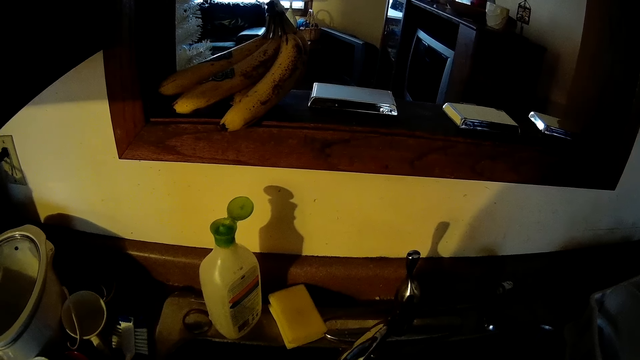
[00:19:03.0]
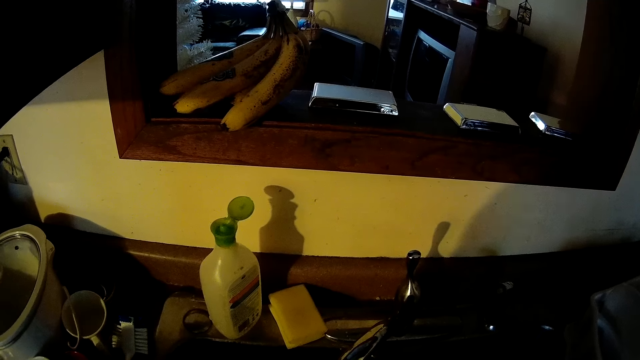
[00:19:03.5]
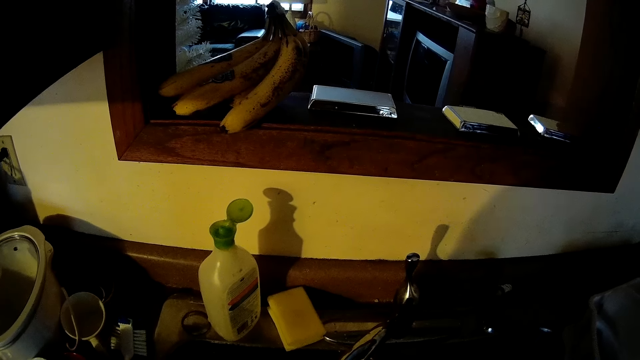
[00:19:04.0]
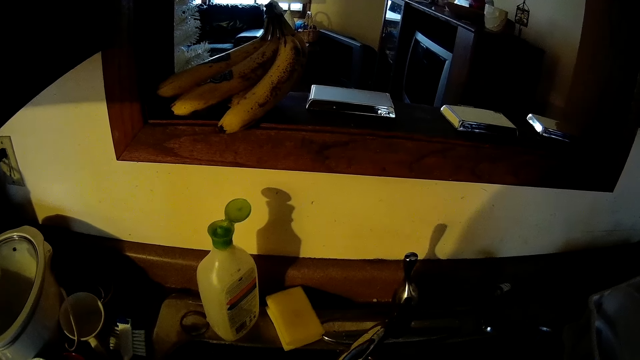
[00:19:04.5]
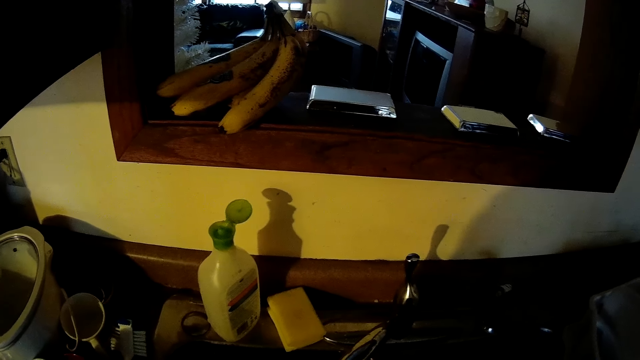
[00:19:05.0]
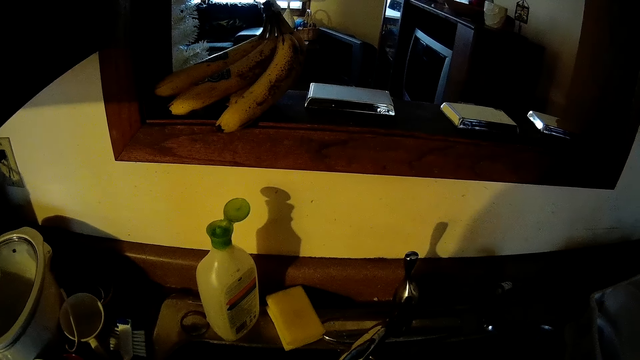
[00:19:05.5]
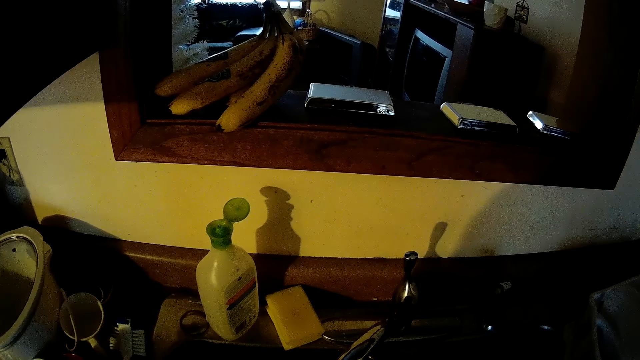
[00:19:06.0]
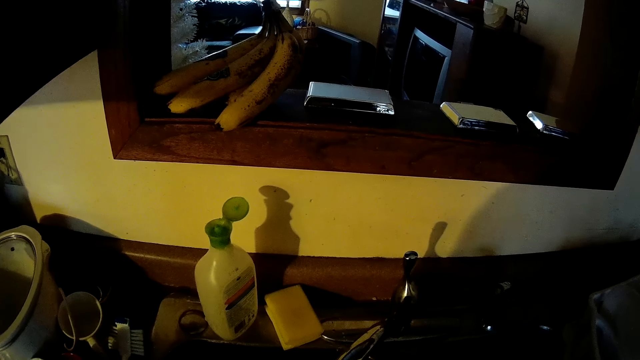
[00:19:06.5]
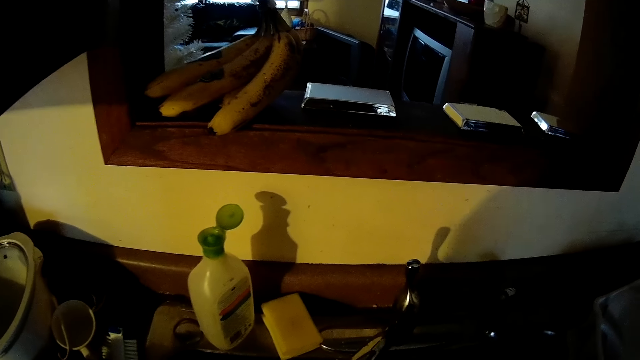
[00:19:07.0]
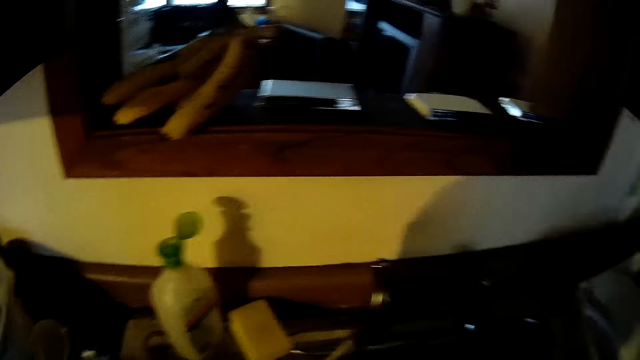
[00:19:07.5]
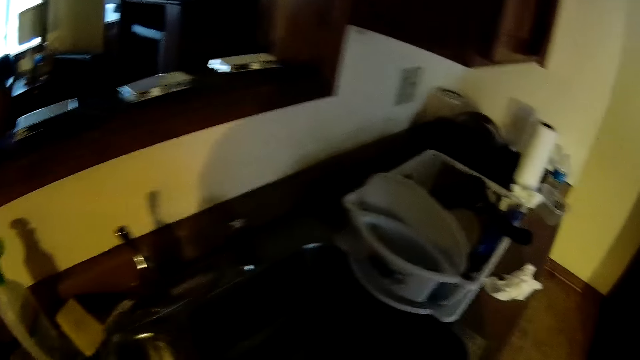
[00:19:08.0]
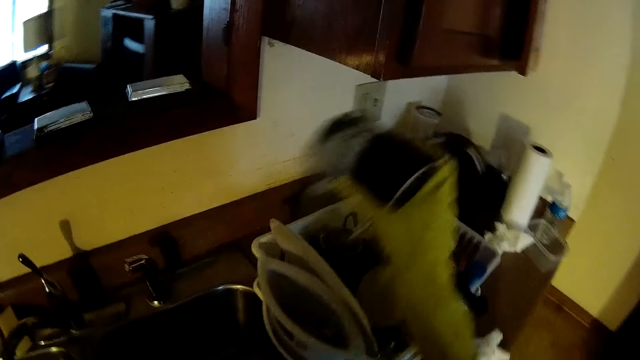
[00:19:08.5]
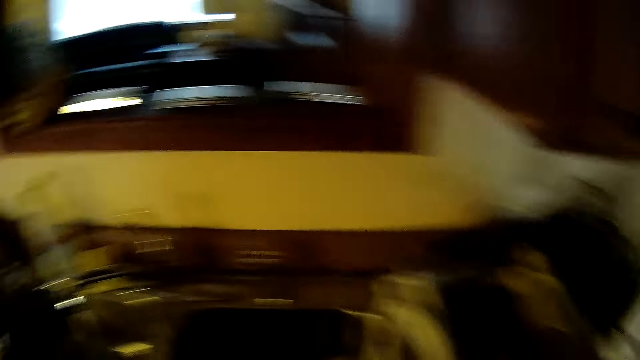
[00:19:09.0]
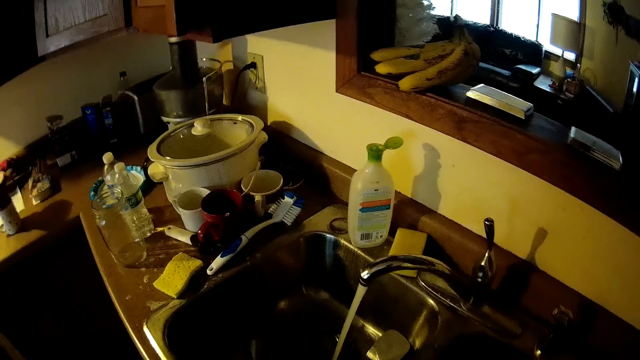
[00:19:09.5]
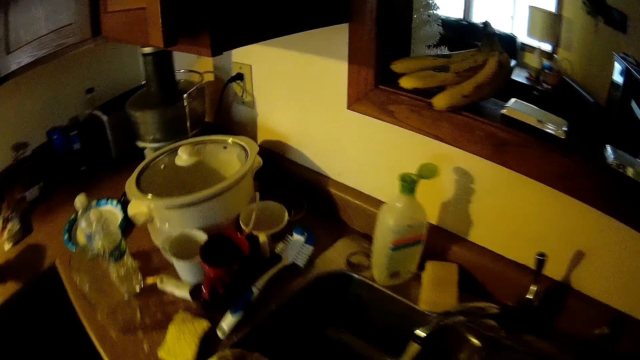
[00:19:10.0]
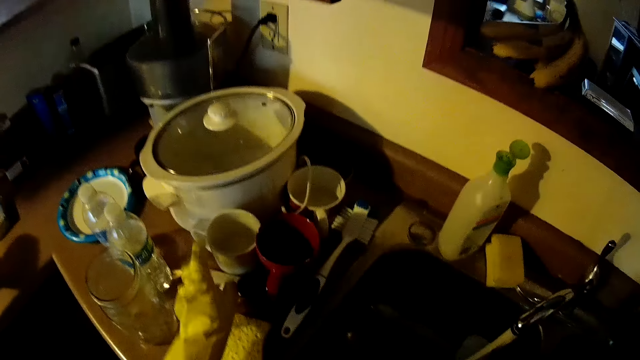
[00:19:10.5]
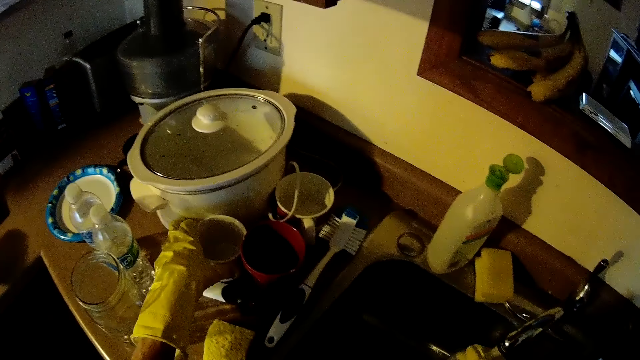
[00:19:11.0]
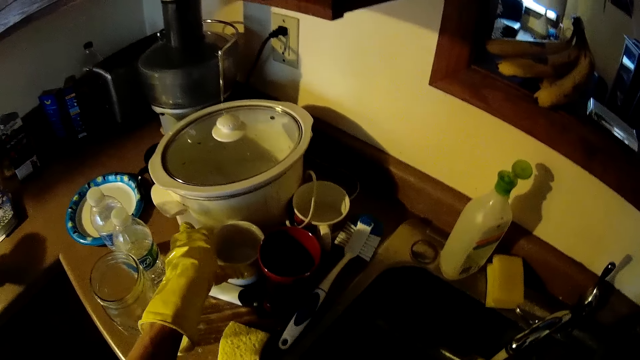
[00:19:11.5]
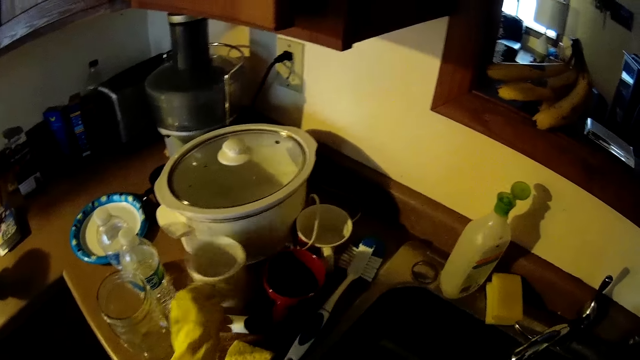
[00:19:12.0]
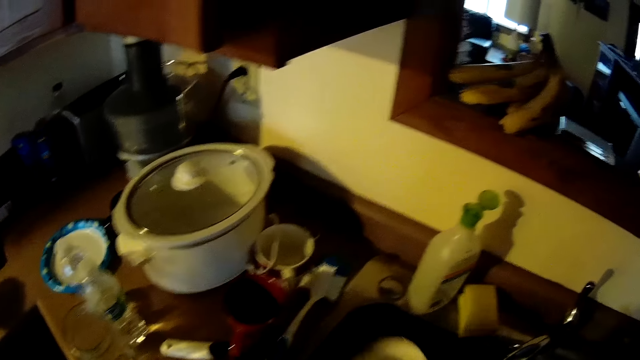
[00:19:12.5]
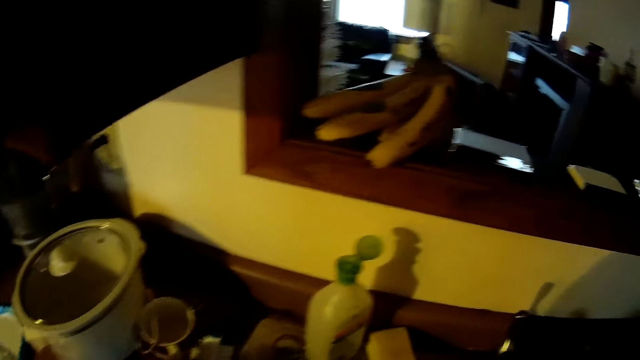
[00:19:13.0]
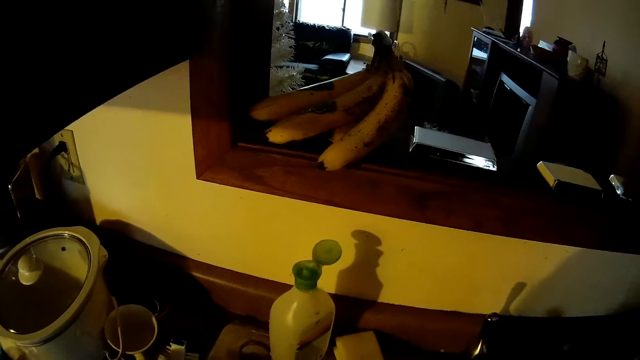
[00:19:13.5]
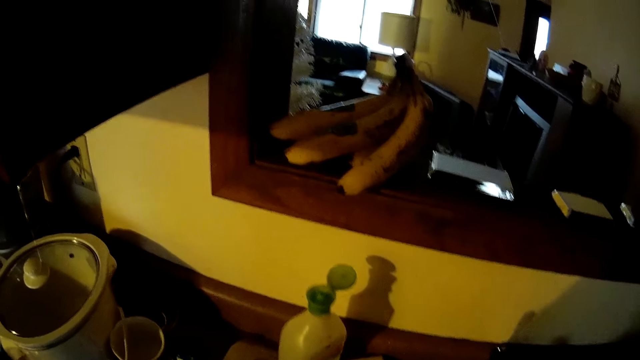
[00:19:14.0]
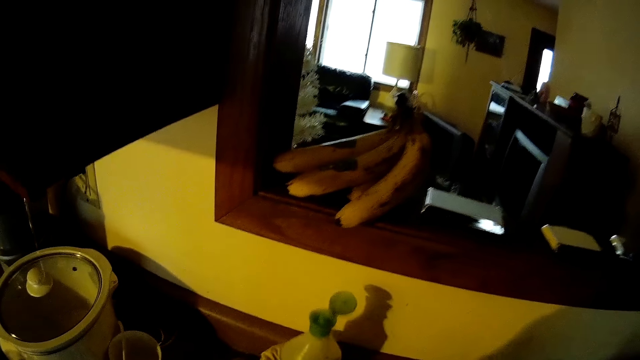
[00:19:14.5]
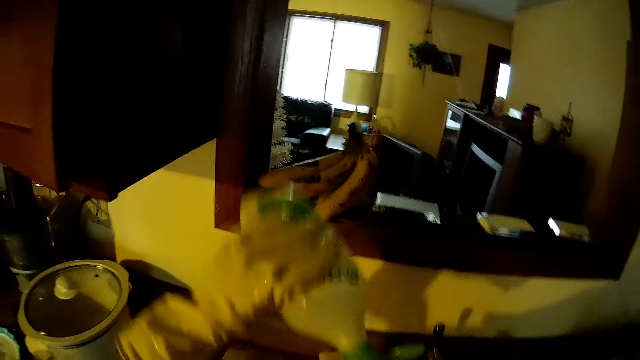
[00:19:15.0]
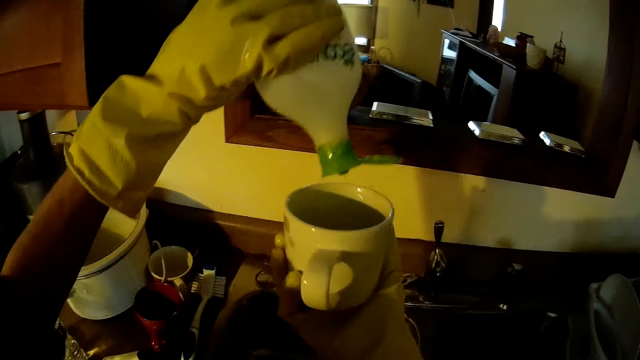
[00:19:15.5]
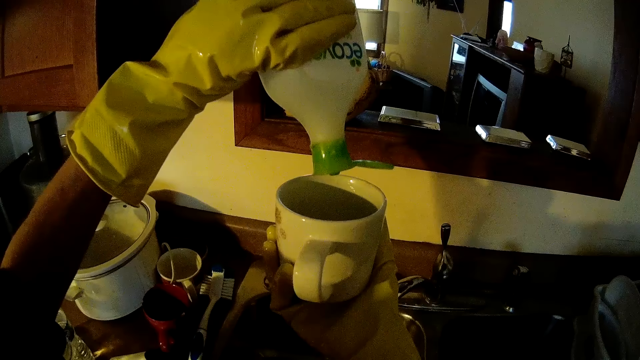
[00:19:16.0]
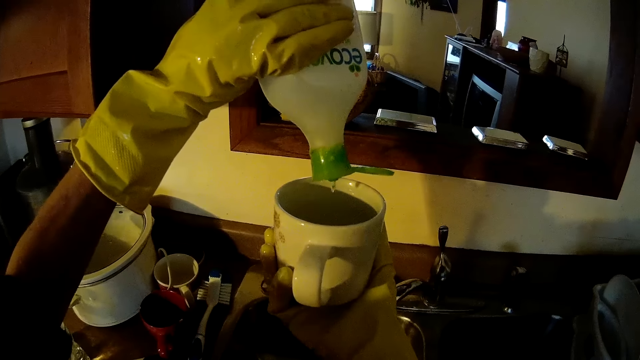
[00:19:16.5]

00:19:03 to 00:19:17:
The camera wearer walks around the kitchen. He drops the cup in a basket on a counter with his right hand. He walks around the kitchen. He picks another cup from the counter with his left hand. He passes the other cup to his right hand. He picks the bottle of soap from the sink with his left hand. He pours some soap into the other cup.

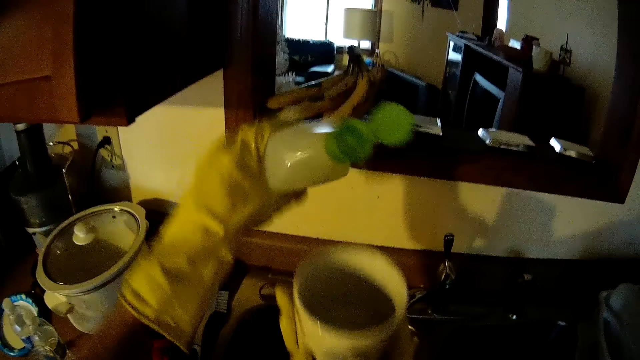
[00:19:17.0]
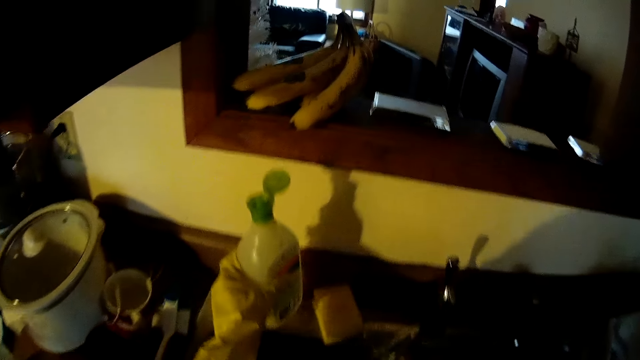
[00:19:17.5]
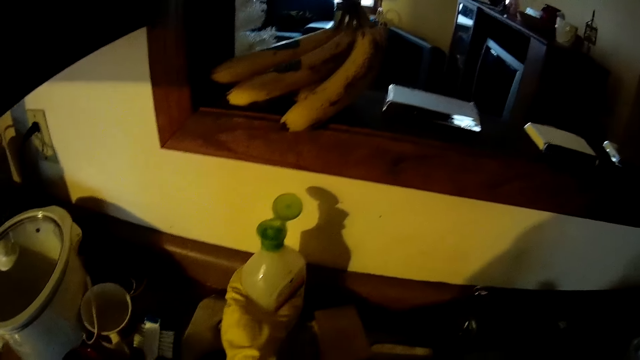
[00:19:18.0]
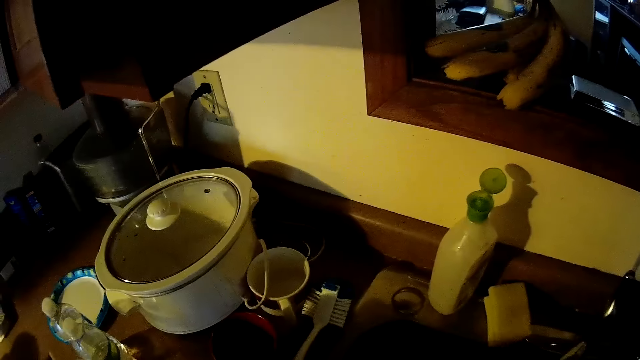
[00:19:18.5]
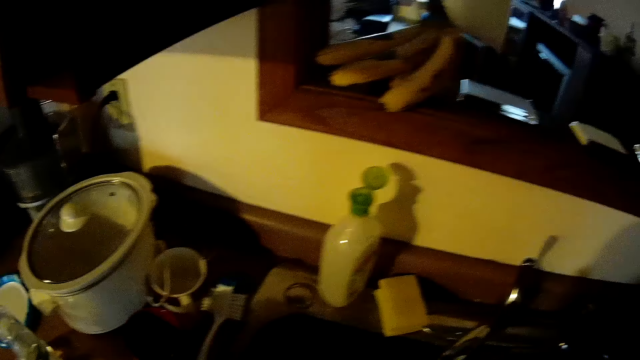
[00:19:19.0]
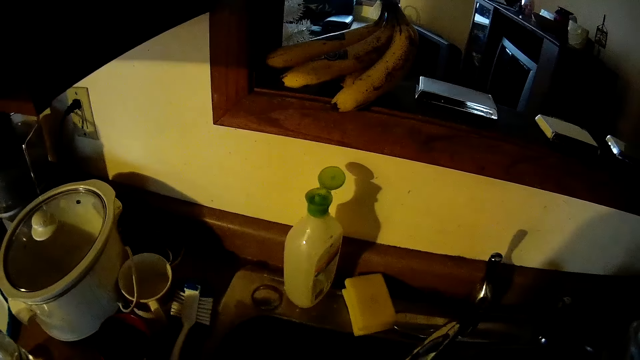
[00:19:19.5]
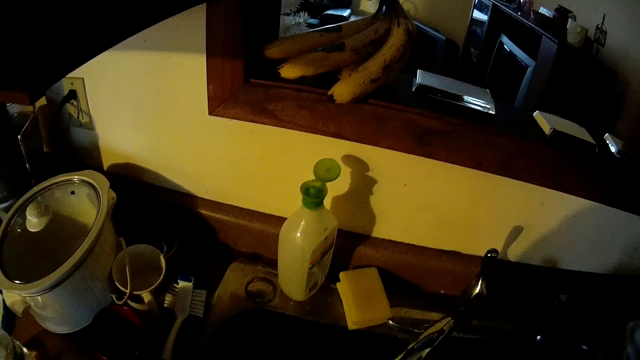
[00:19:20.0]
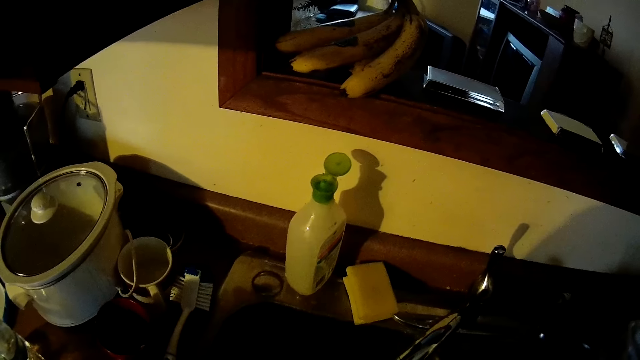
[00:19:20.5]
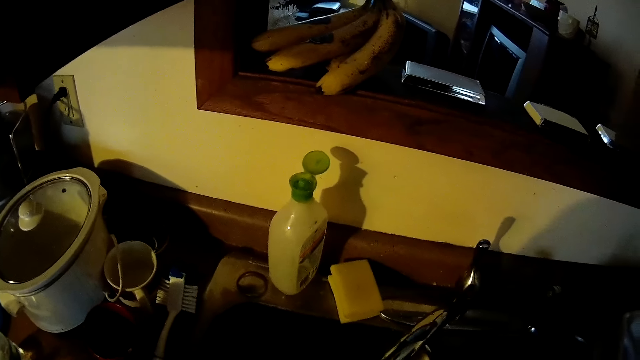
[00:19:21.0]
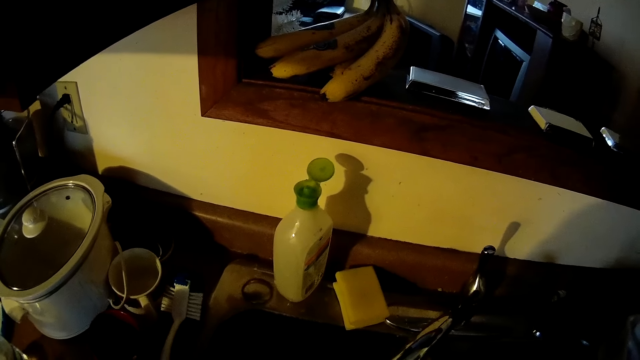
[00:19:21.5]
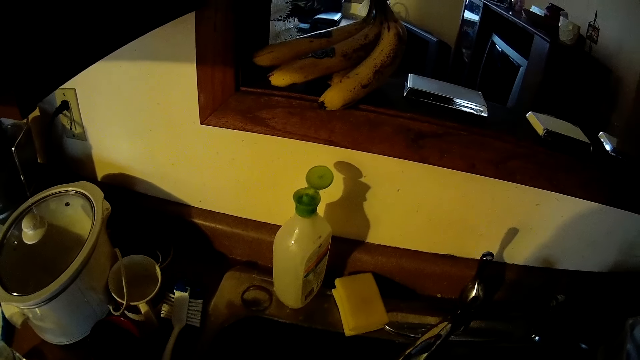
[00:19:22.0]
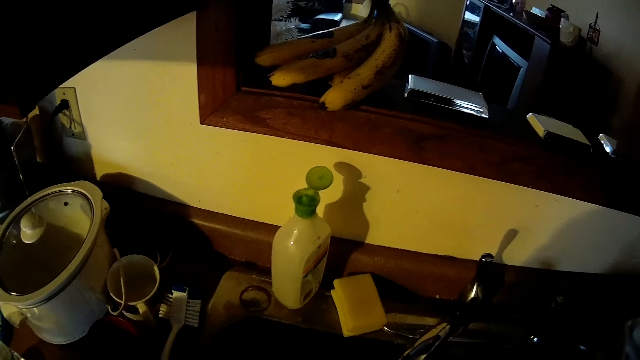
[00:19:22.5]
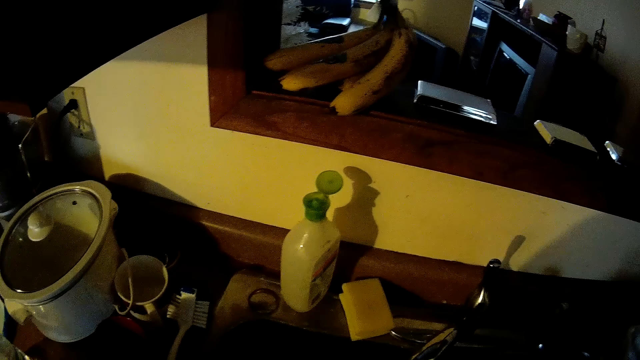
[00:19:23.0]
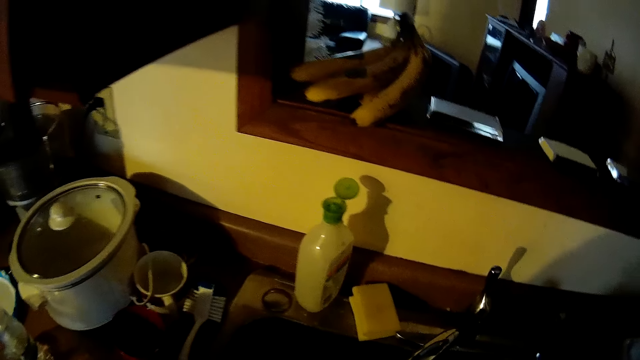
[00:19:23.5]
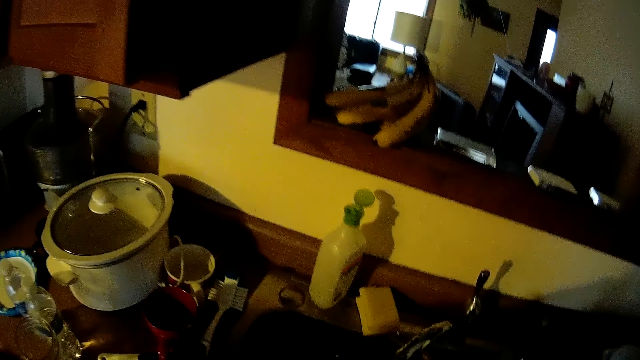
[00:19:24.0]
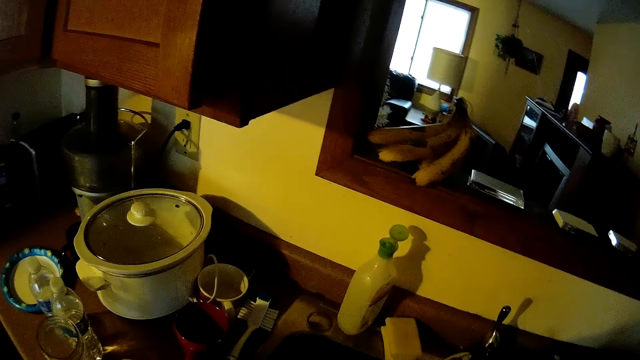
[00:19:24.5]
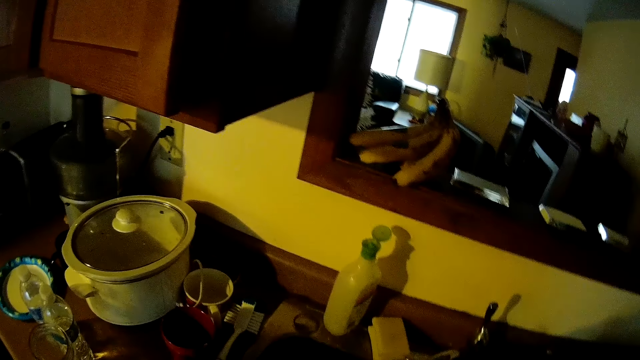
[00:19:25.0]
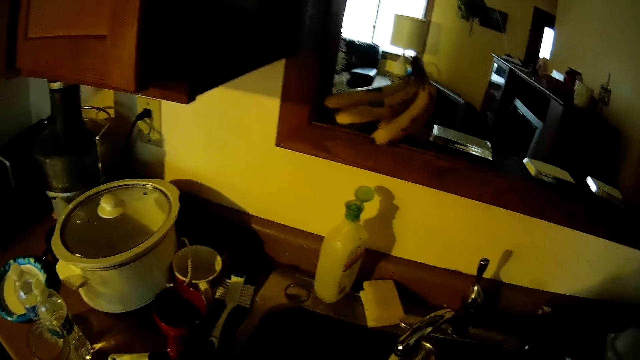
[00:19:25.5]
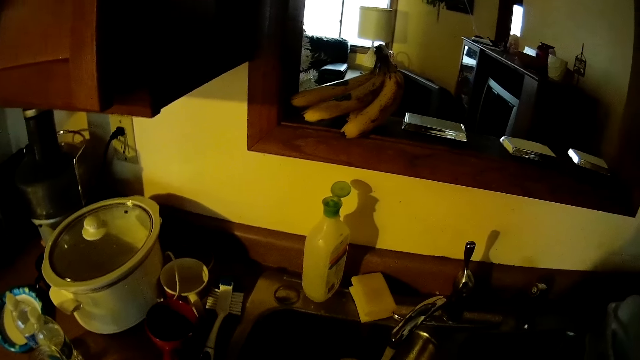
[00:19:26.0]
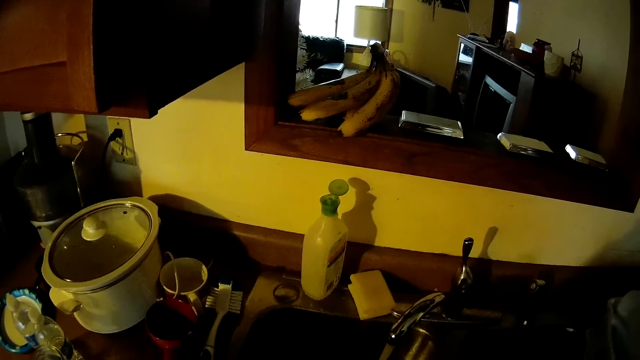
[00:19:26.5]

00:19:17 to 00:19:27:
The camera wearer drops the bottle of soap on the sink. They wash the other cup in the sink.
